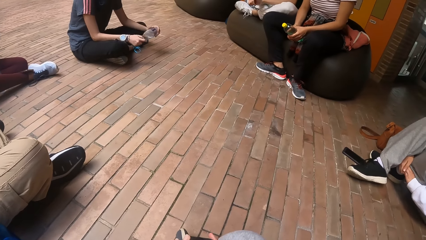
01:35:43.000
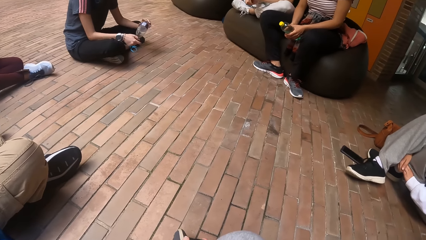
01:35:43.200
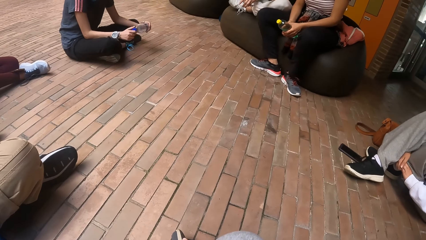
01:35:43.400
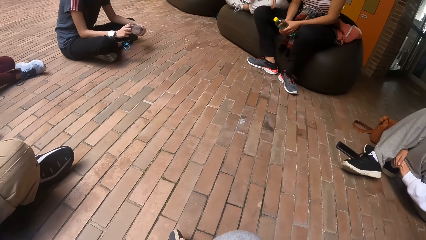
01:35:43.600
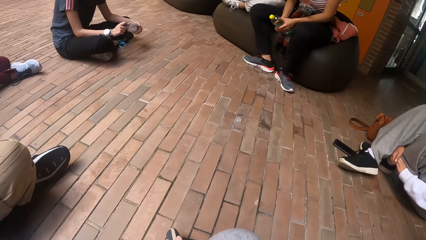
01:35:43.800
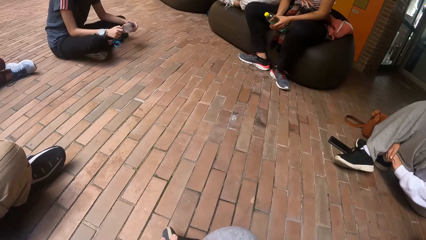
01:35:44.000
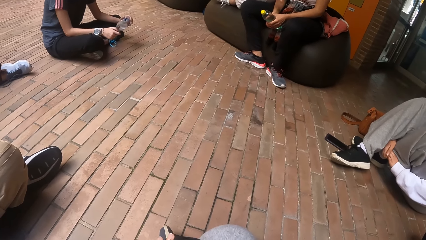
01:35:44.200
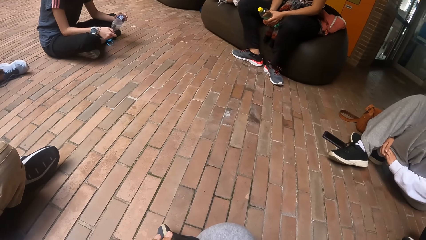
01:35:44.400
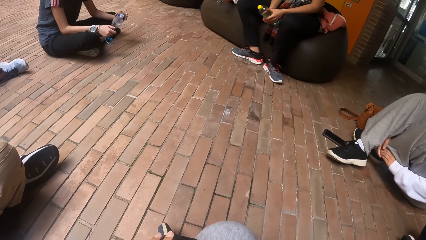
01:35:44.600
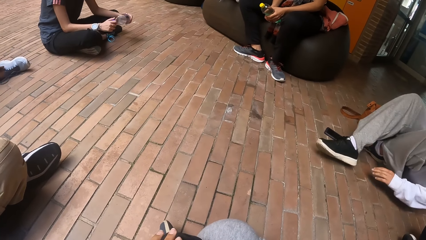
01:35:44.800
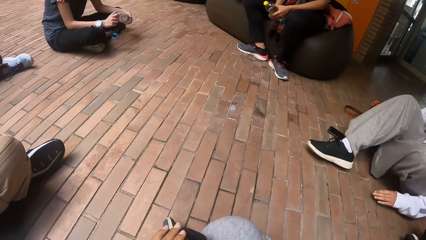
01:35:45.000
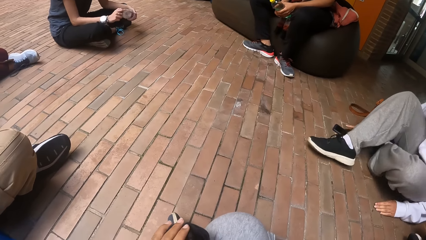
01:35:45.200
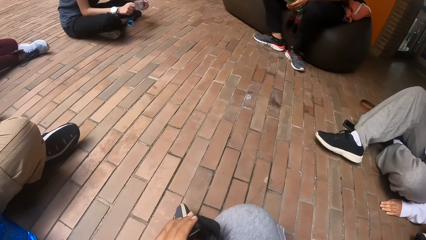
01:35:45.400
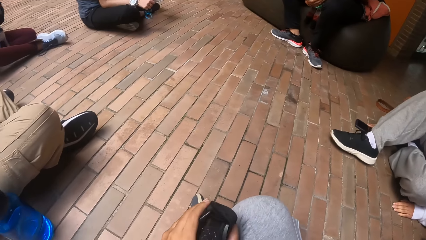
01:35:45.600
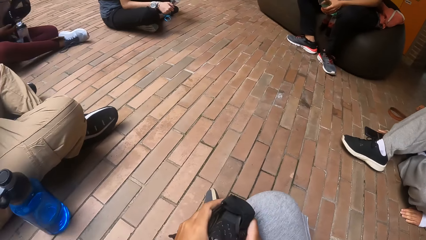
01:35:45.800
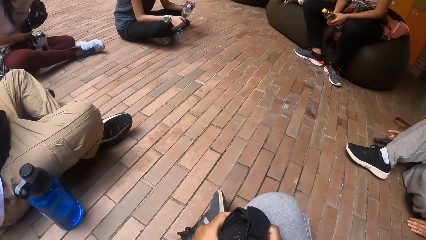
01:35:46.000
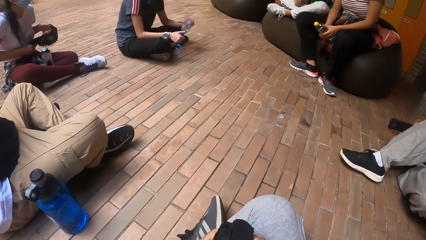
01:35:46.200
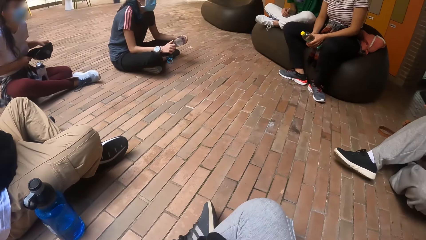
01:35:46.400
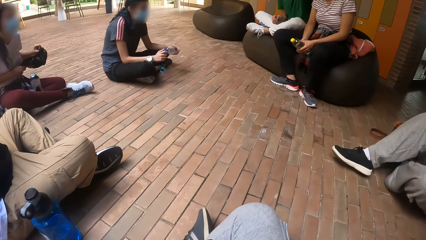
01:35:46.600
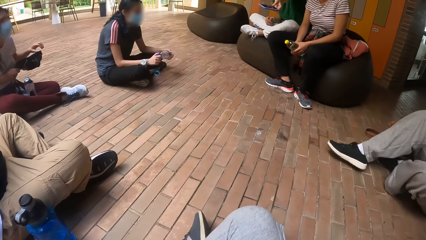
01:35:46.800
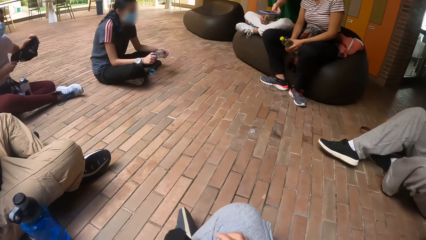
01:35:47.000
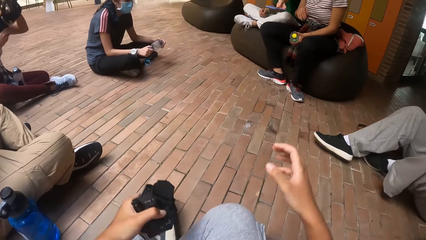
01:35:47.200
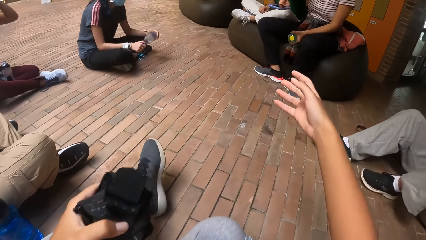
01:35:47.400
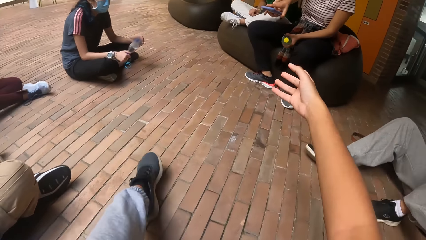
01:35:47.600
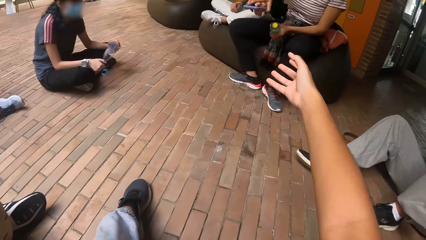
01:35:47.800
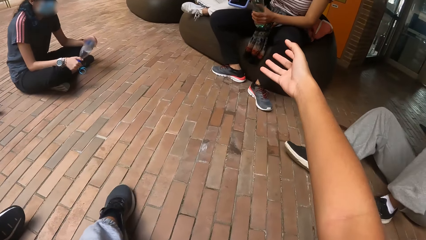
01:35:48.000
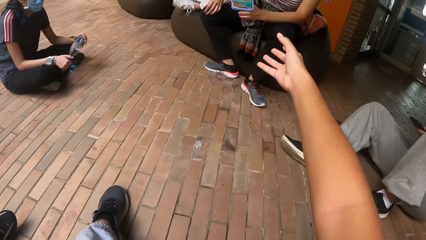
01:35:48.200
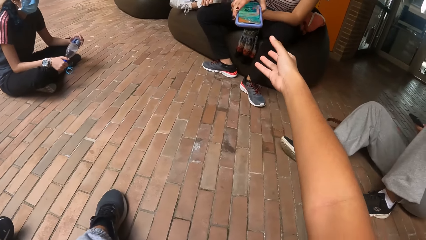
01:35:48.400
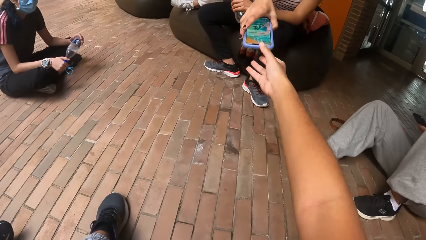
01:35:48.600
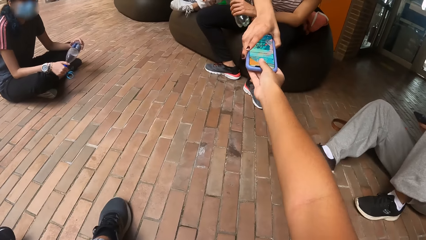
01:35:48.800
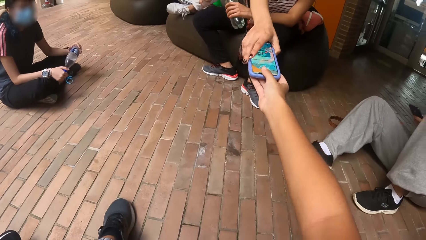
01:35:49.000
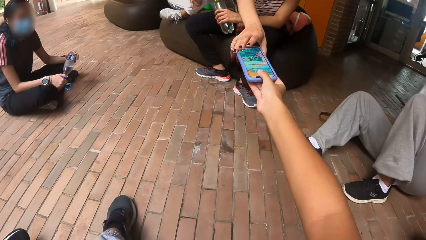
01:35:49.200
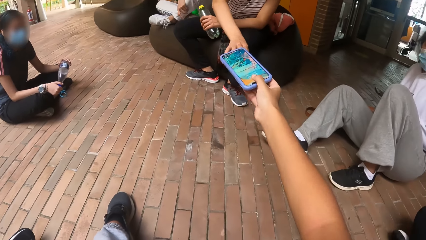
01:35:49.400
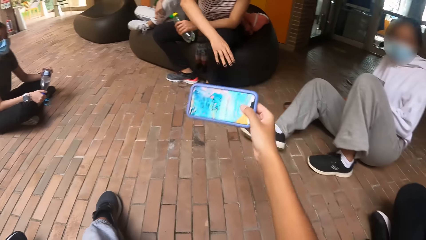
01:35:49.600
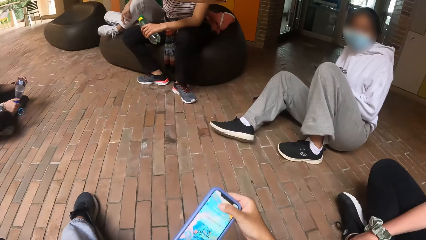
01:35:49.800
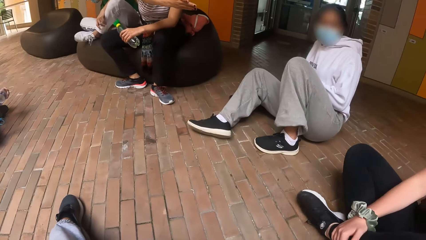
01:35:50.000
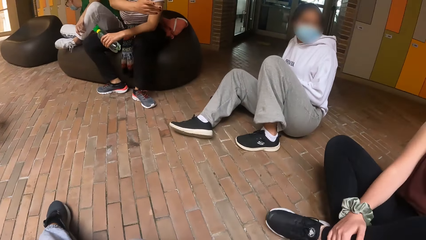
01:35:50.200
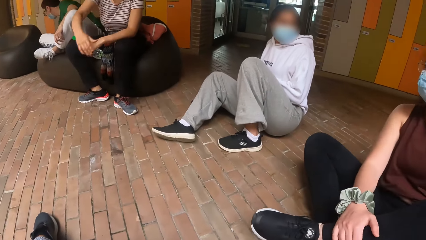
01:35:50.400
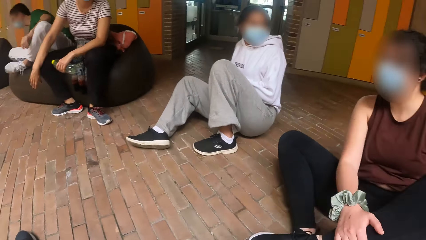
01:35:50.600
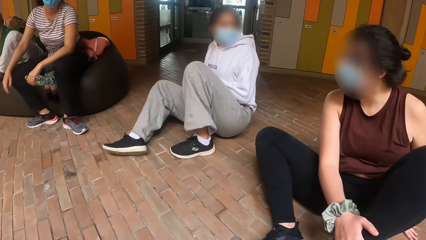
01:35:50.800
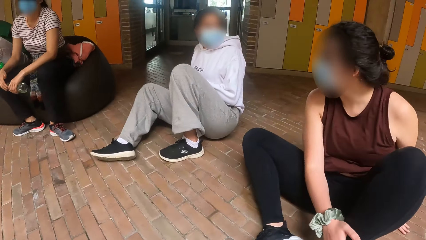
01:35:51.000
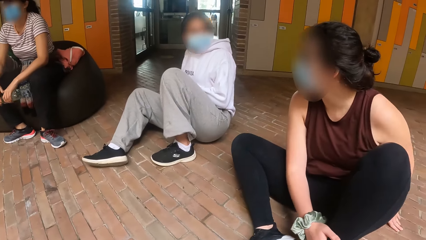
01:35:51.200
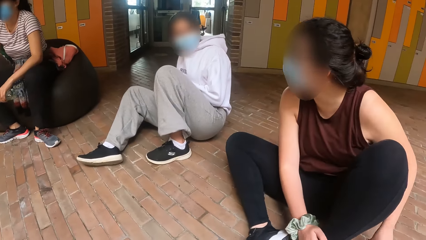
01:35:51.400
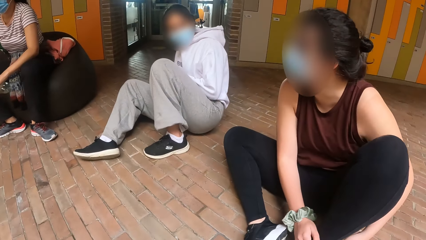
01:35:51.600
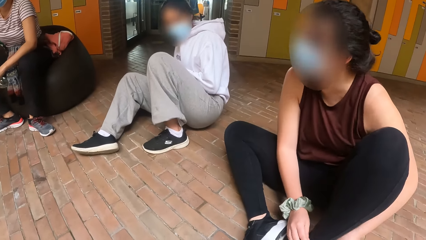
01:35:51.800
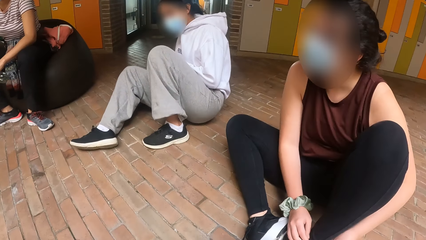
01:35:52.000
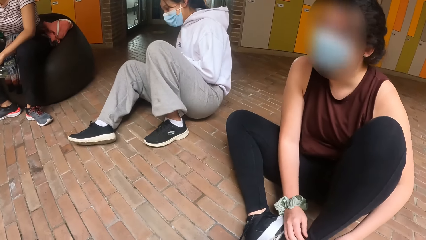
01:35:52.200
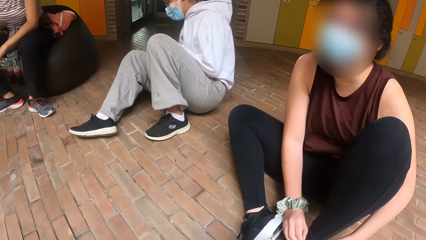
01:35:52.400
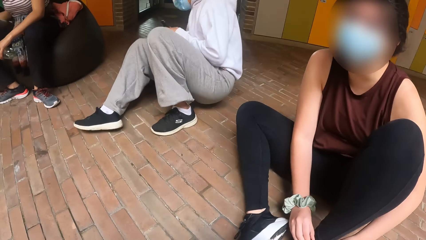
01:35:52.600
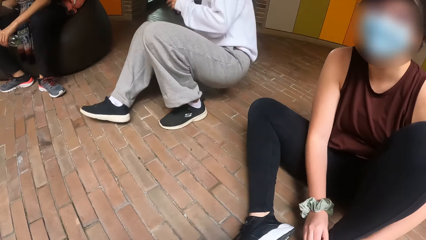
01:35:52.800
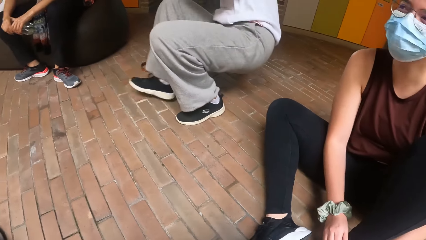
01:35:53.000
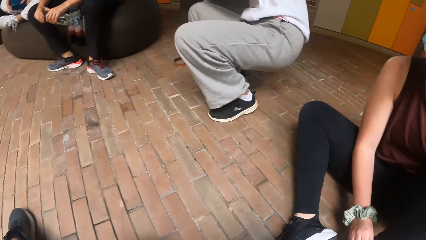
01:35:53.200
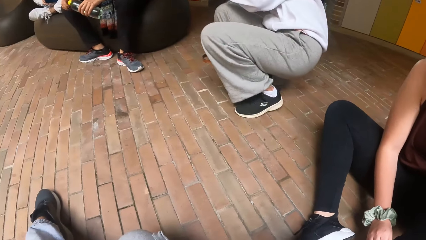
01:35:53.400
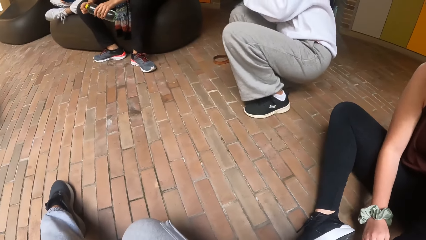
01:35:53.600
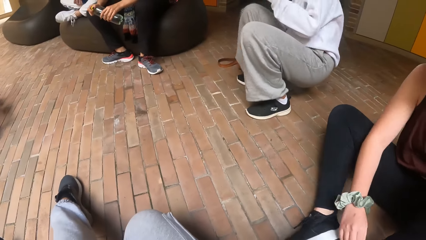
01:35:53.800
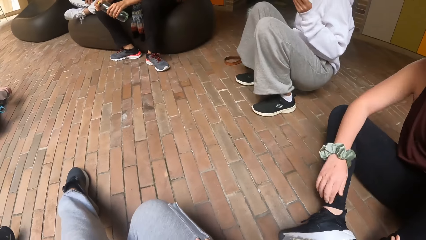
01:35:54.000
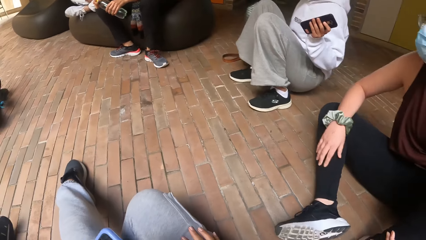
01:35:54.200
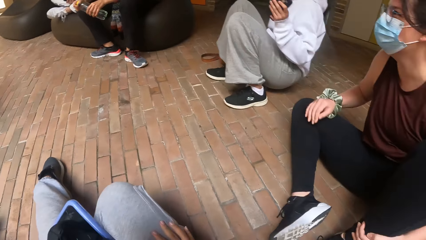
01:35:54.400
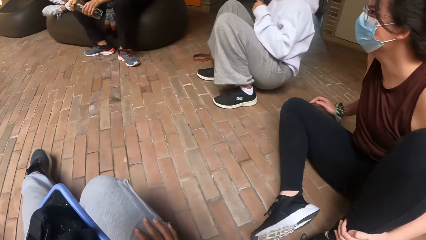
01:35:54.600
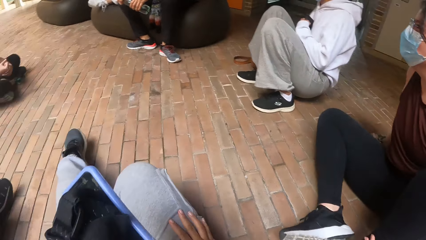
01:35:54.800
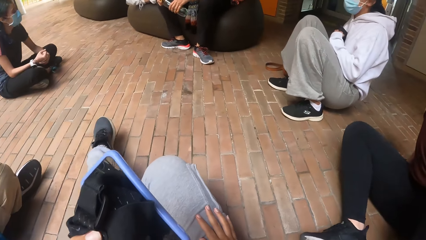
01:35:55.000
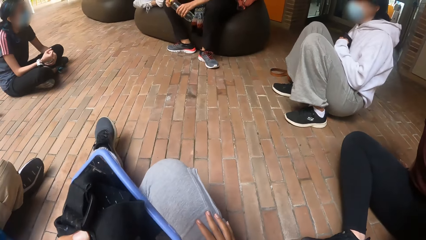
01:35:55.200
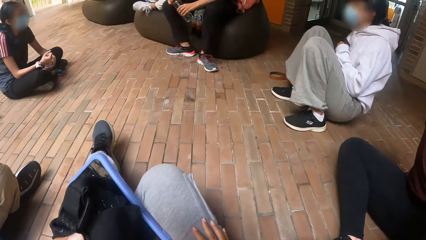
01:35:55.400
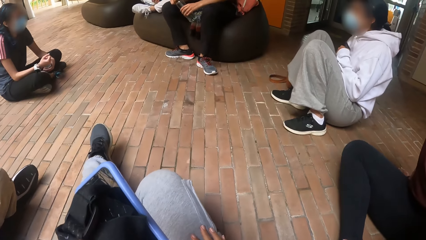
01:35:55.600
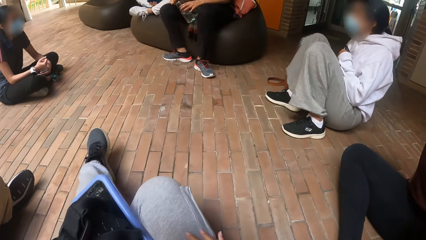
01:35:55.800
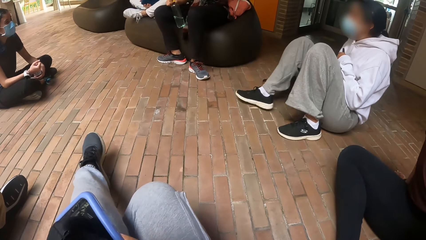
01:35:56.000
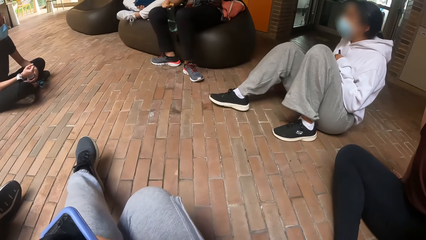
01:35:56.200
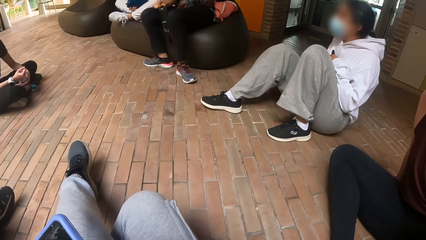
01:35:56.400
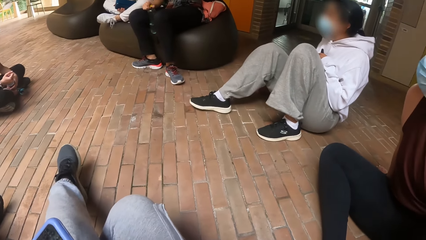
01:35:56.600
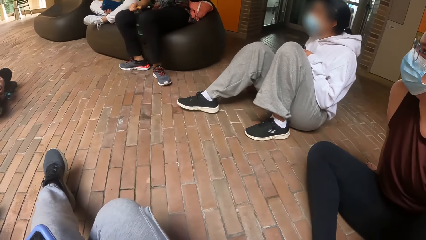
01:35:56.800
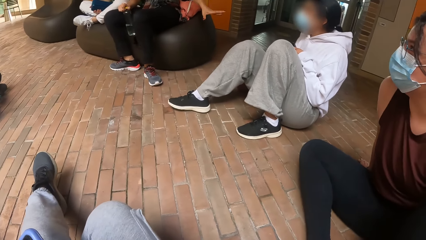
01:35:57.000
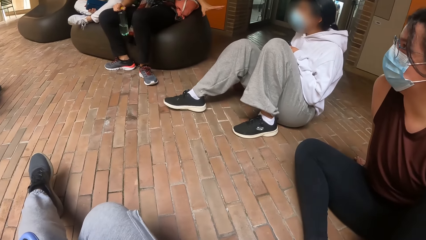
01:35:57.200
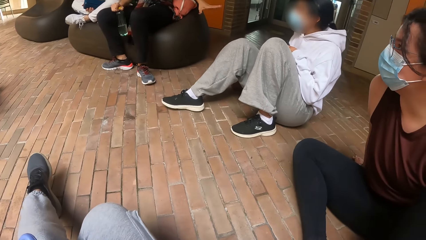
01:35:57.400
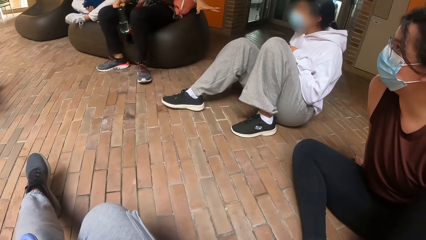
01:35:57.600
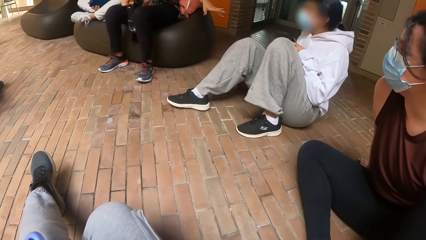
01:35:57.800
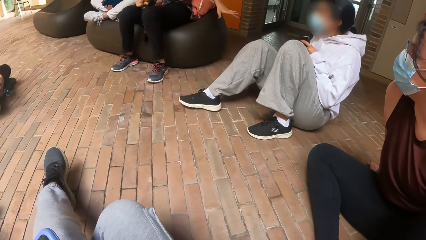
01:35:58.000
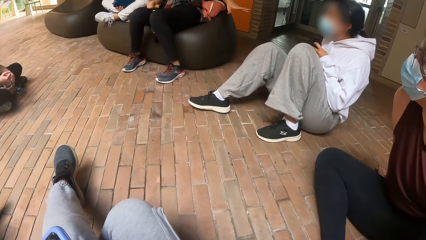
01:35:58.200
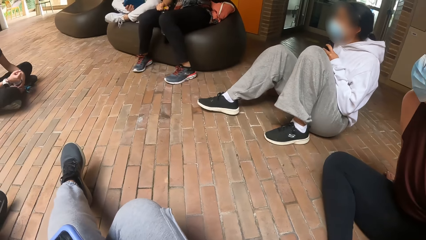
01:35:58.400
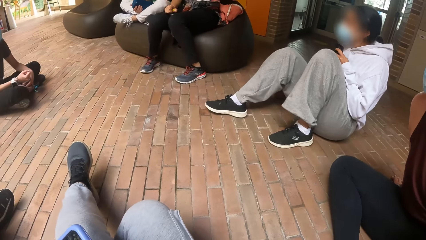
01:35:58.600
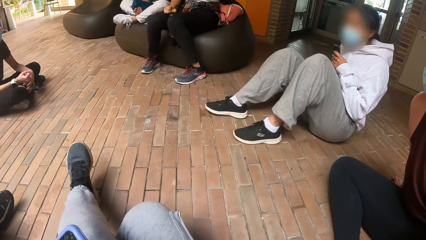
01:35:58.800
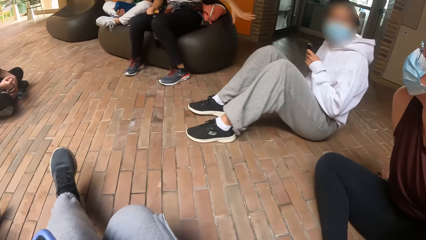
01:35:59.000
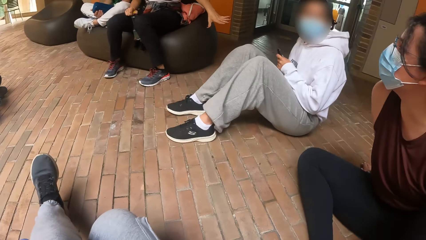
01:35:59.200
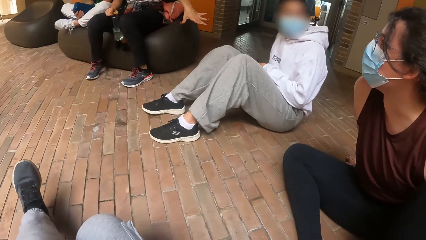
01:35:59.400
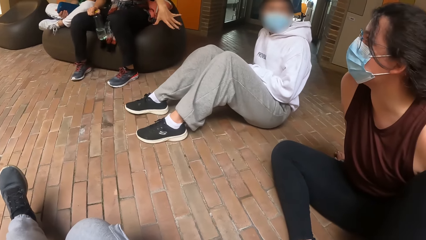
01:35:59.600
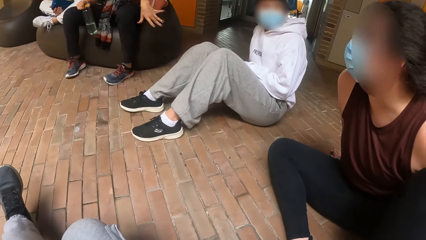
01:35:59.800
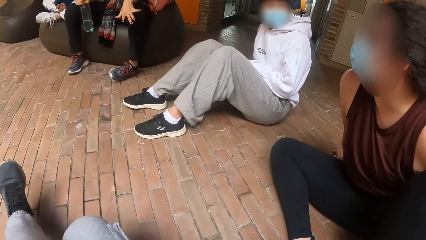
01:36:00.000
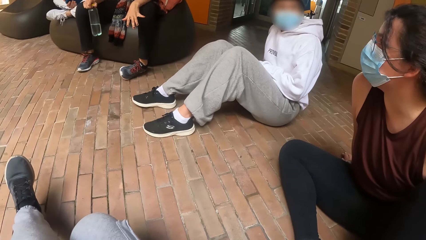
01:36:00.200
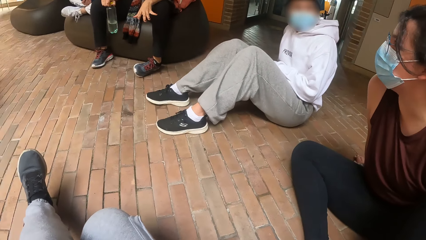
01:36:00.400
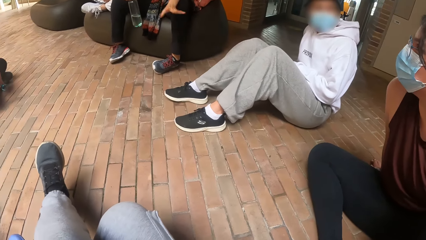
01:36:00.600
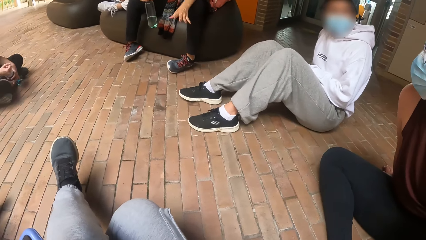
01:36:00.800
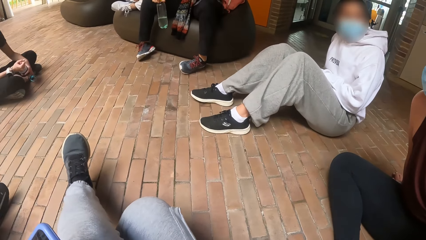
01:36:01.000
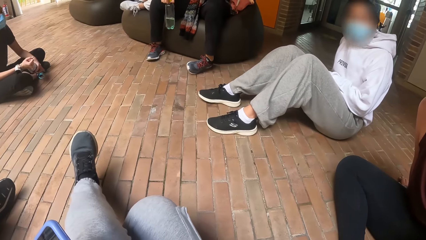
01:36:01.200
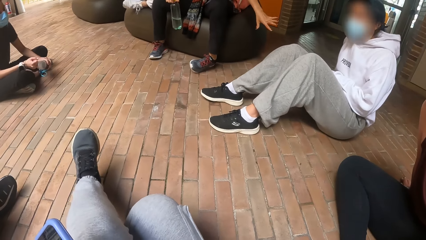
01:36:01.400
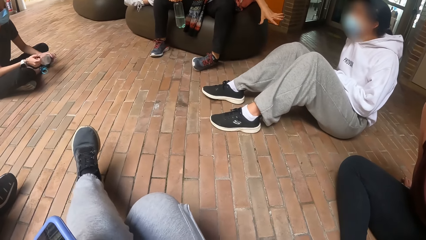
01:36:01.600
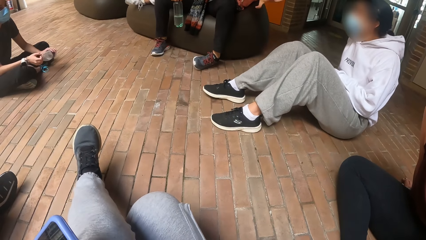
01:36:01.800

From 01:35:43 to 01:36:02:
The camera wearer stretches his right hand to a lady. He collects a phone from the lady. The lady hands the camera wearer the phone.
